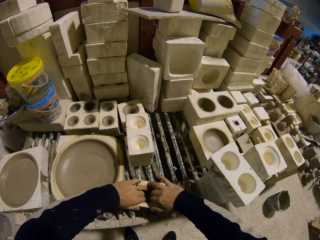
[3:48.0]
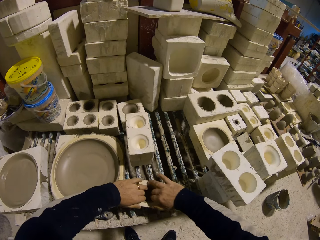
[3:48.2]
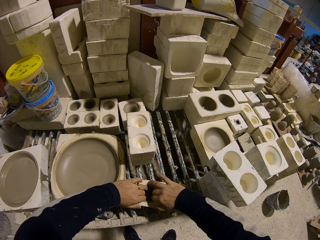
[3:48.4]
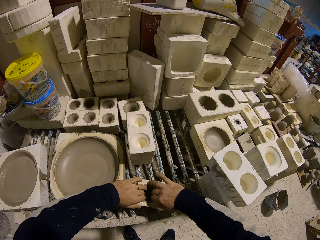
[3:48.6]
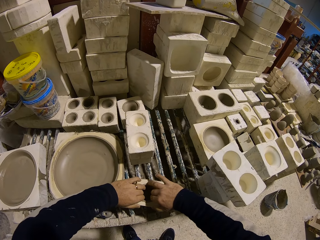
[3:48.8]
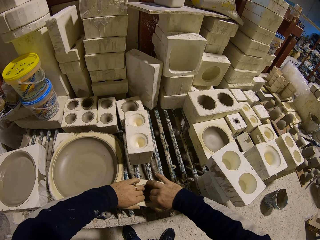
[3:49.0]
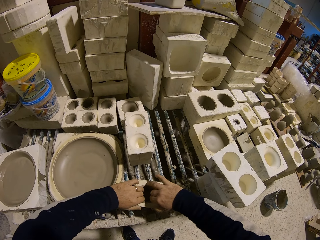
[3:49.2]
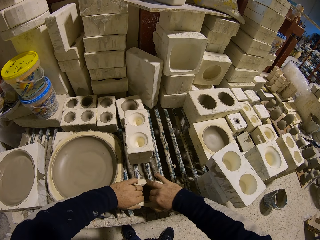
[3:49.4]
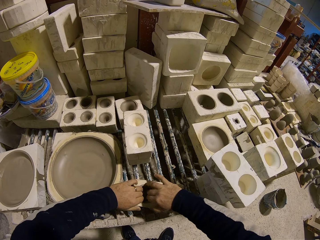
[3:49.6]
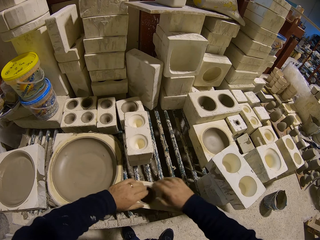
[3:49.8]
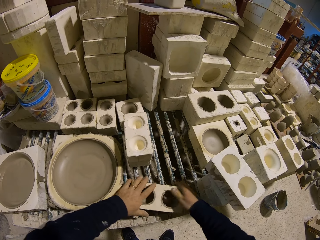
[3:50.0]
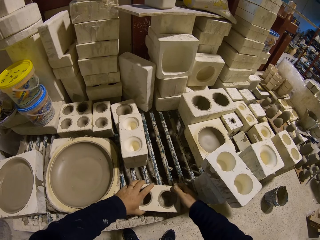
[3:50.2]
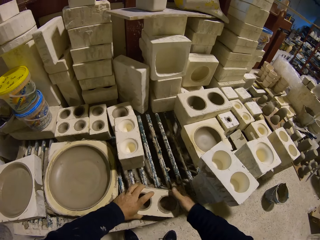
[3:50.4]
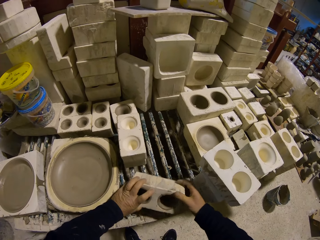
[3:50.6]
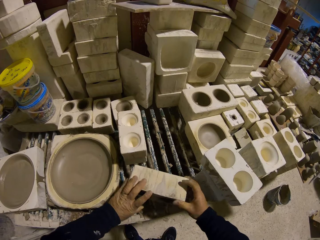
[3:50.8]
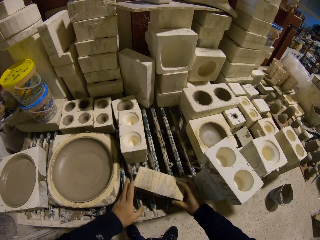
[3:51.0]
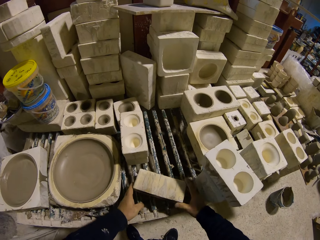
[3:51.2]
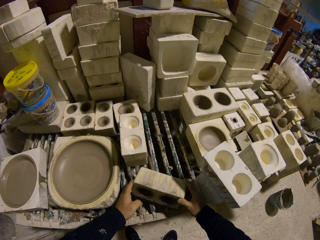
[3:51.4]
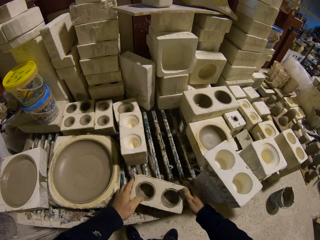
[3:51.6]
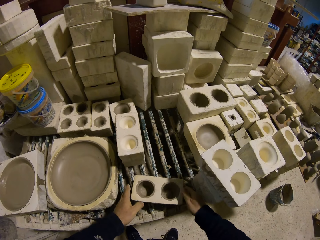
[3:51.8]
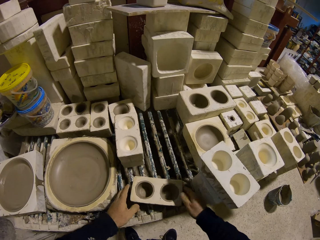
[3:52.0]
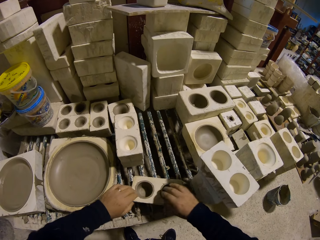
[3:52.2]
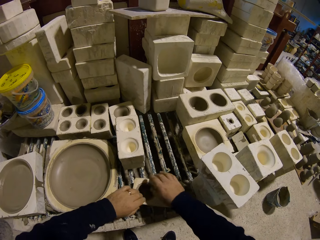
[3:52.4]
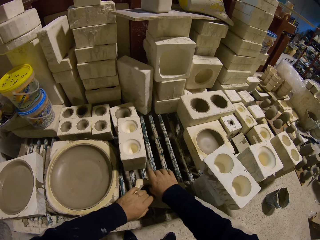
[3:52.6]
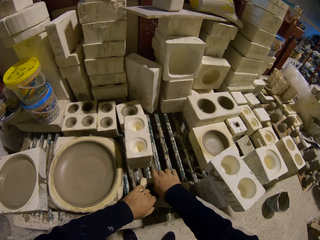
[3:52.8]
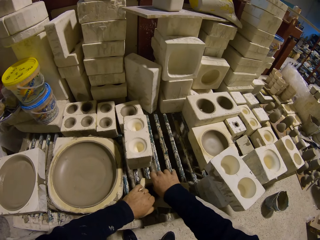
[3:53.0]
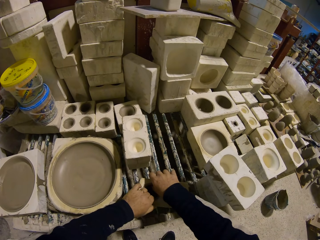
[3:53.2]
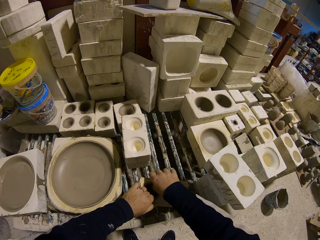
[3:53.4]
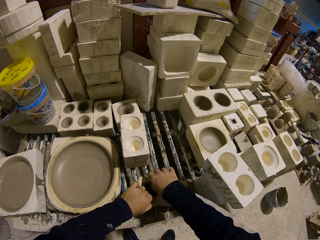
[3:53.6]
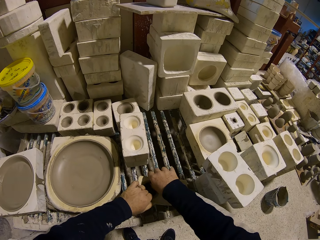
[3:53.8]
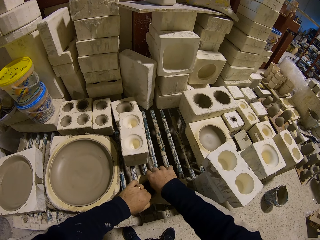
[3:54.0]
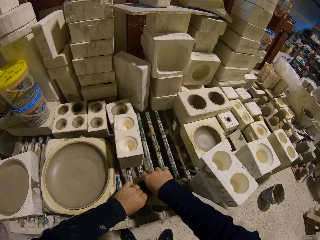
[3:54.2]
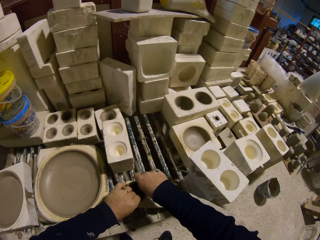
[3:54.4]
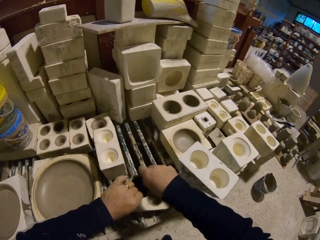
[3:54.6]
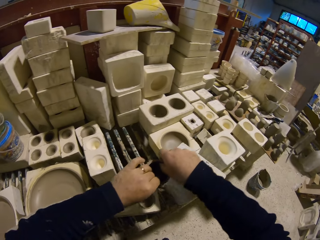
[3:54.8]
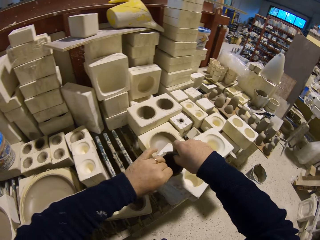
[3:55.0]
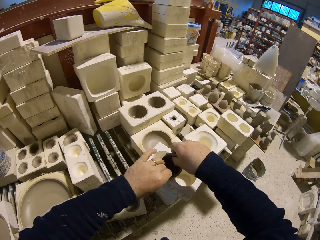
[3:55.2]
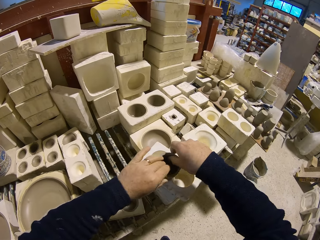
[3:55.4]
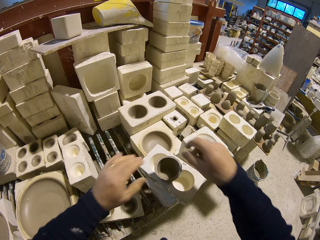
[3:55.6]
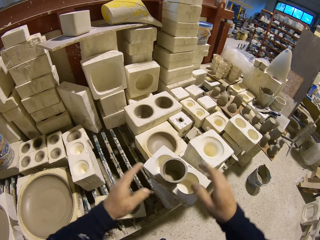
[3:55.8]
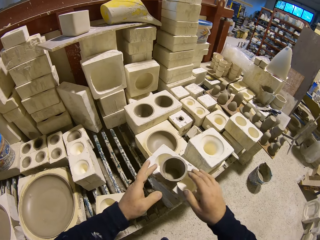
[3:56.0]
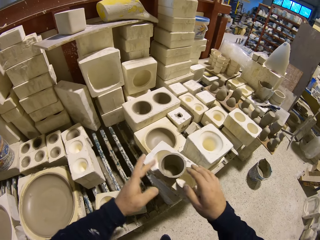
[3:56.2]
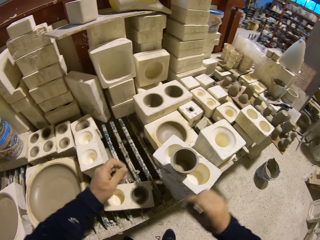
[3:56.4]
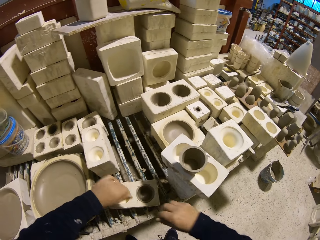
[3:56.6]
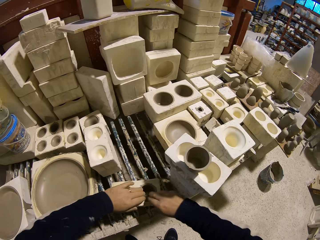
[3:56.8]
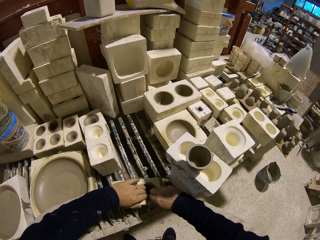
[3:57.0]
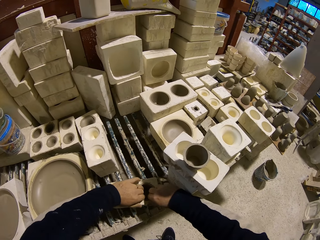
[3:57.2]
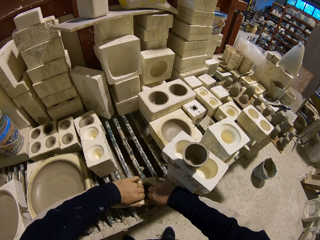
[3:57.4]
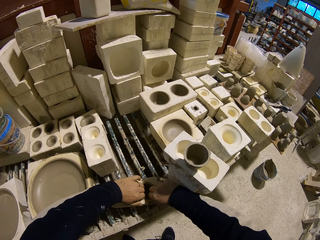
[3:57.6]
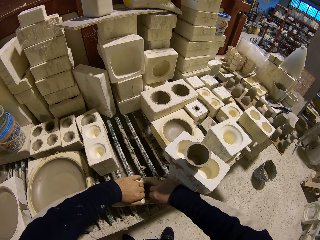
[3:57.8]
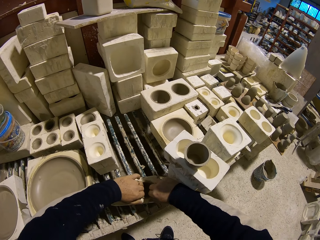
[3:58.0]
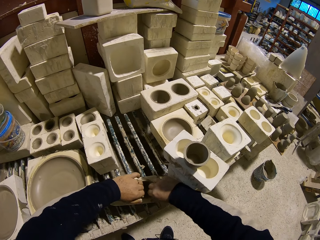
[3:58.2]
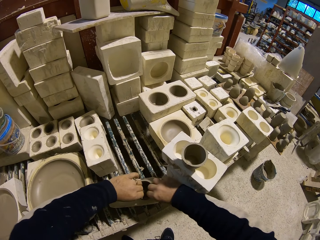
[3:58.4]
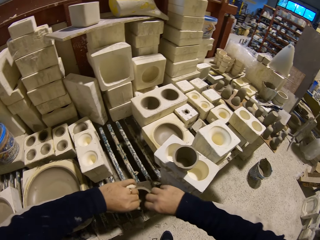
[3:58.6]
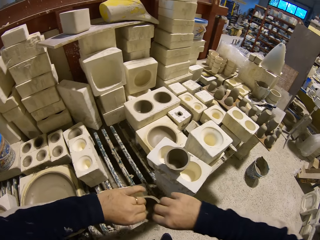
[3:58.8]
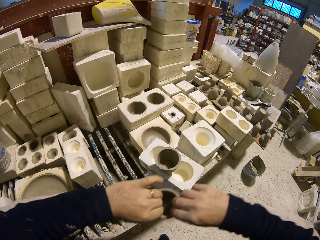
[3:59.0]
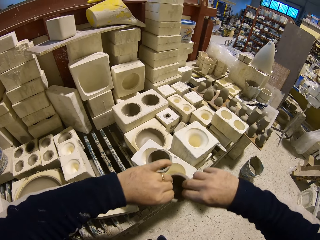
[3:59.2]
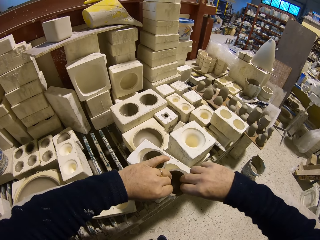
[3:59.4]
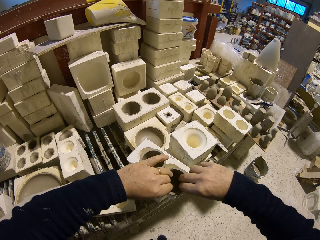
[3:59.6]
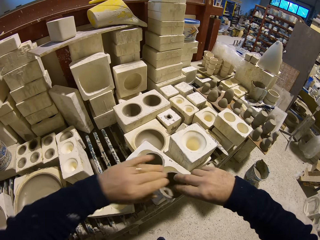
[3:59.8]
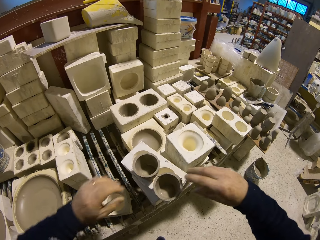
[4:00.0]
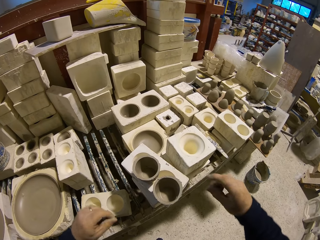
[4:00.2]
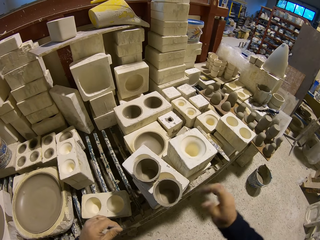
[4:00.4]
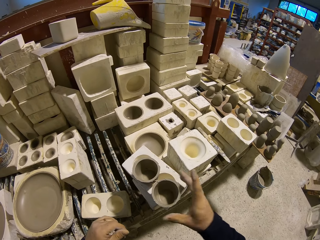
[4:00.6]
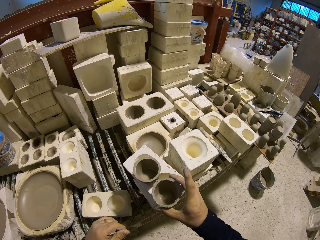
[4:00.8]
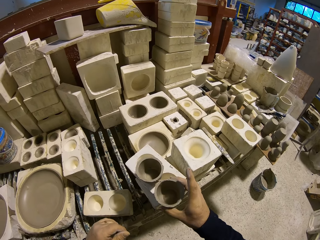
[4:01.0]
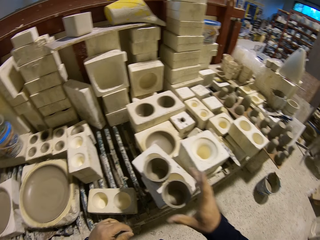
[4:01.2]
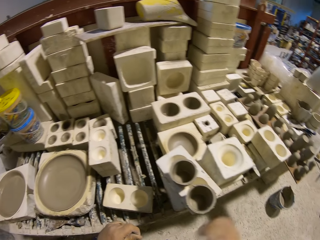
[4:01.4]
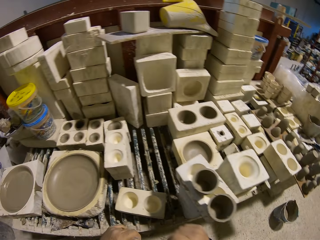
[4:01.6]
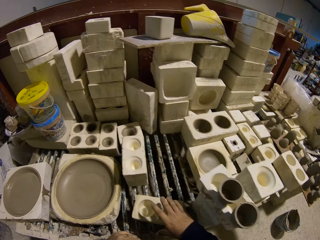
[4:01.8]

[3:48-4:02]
The camera wearer removes the vase clay from the mold. They hit the mold on the table. They remove the vase clay from the mold. They place the vase clay on top of the mold. They remove the vase clay from the mold. They place the vase clay on top of the mold.

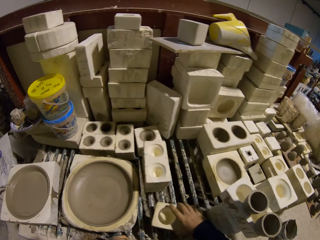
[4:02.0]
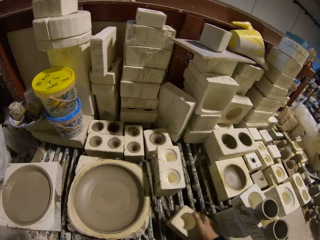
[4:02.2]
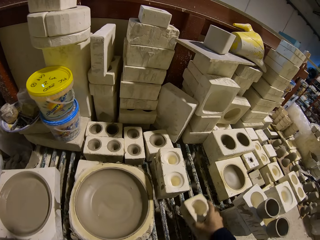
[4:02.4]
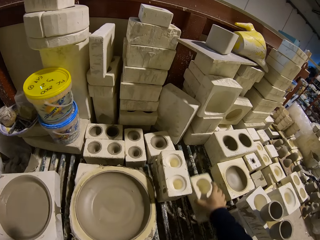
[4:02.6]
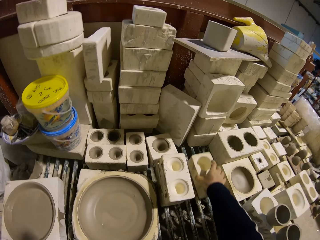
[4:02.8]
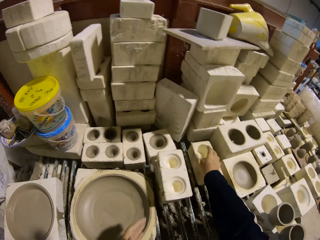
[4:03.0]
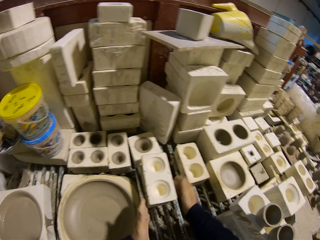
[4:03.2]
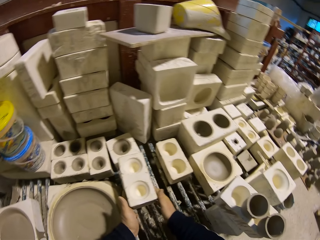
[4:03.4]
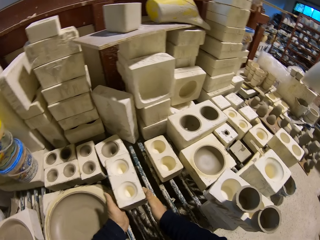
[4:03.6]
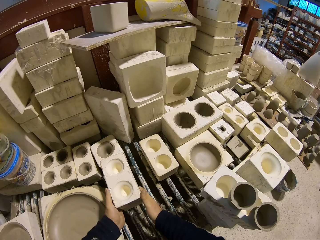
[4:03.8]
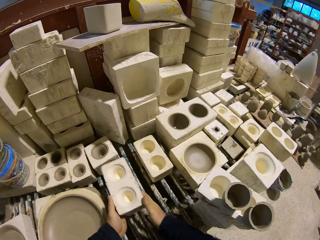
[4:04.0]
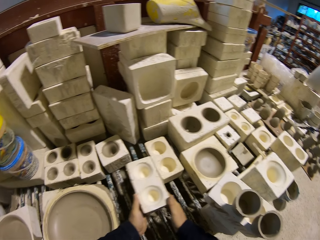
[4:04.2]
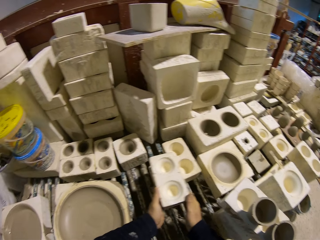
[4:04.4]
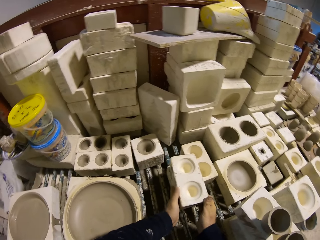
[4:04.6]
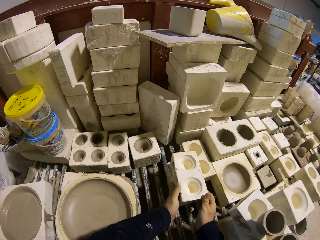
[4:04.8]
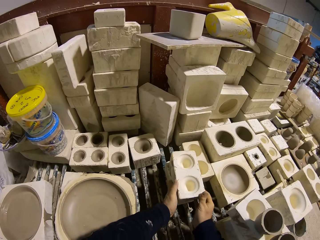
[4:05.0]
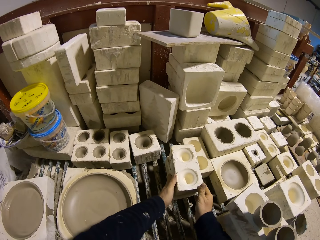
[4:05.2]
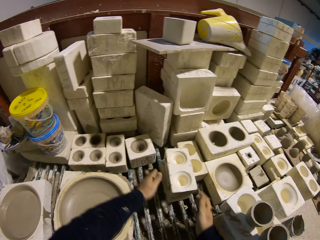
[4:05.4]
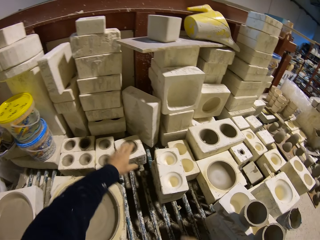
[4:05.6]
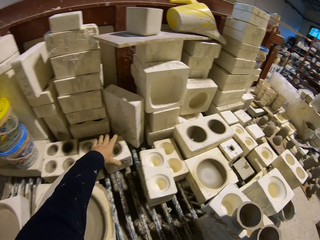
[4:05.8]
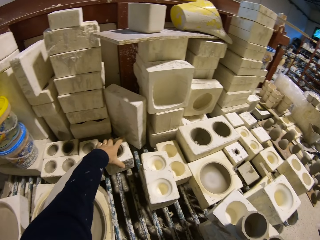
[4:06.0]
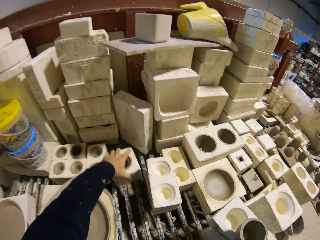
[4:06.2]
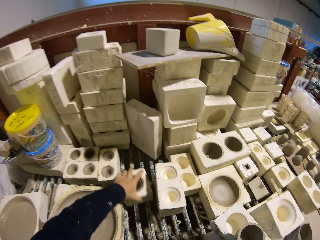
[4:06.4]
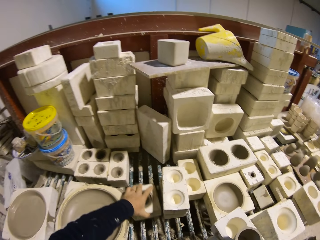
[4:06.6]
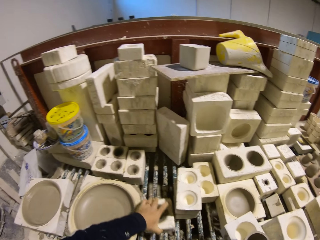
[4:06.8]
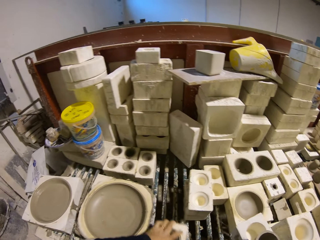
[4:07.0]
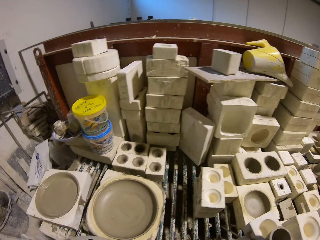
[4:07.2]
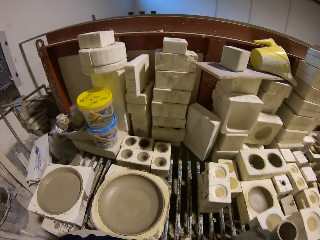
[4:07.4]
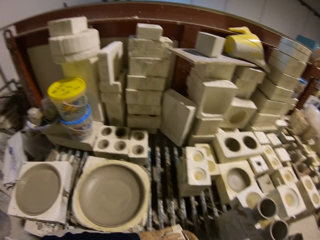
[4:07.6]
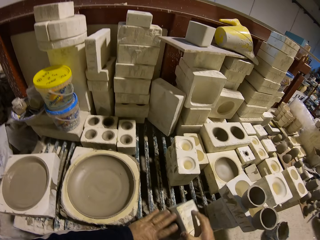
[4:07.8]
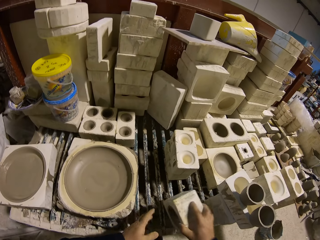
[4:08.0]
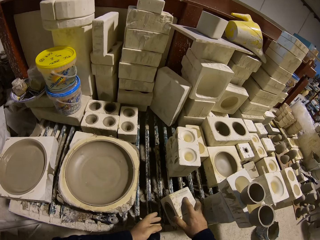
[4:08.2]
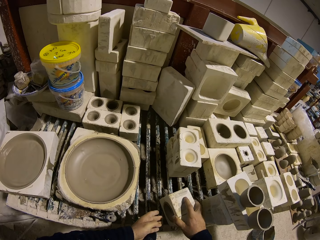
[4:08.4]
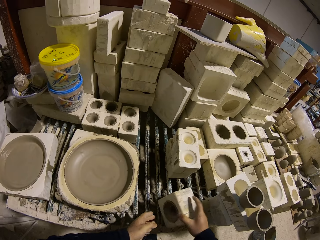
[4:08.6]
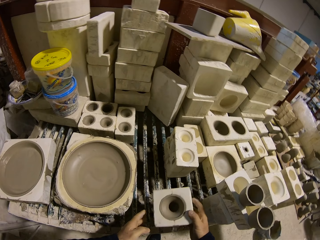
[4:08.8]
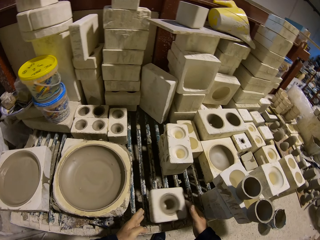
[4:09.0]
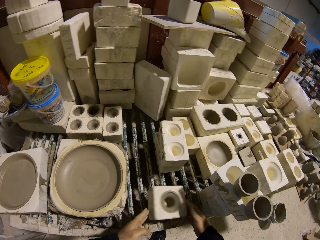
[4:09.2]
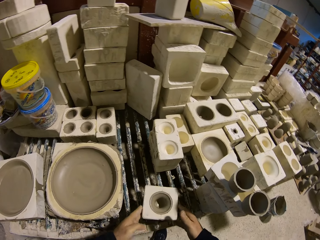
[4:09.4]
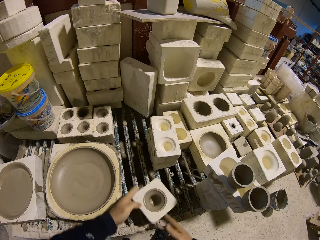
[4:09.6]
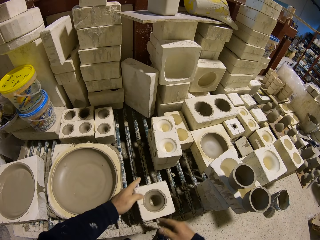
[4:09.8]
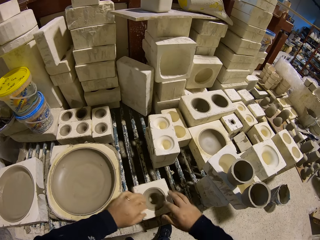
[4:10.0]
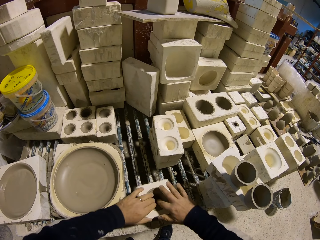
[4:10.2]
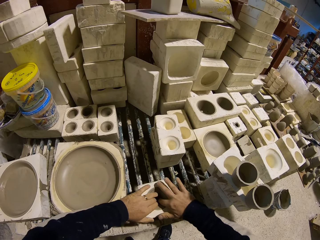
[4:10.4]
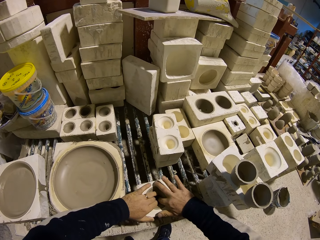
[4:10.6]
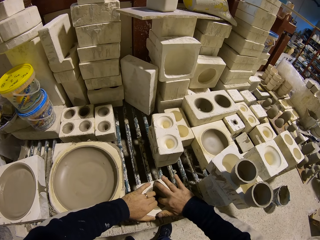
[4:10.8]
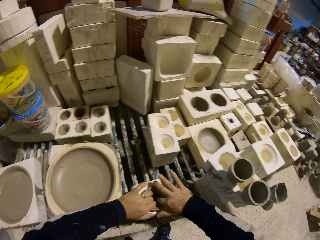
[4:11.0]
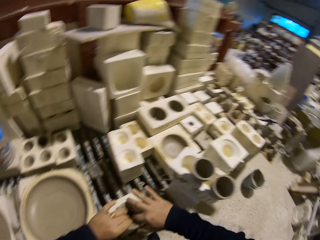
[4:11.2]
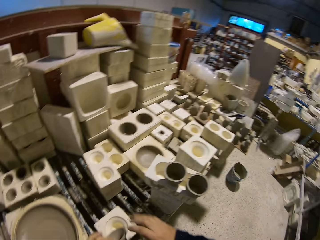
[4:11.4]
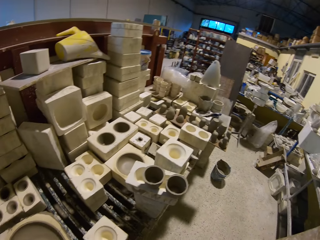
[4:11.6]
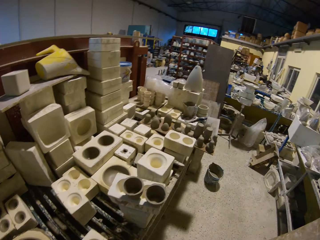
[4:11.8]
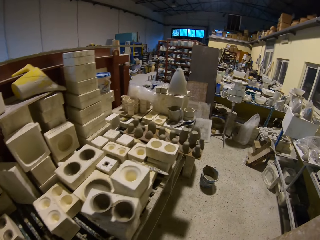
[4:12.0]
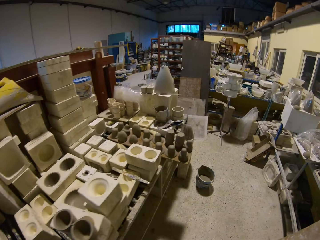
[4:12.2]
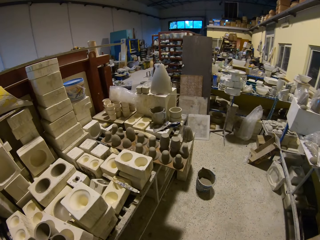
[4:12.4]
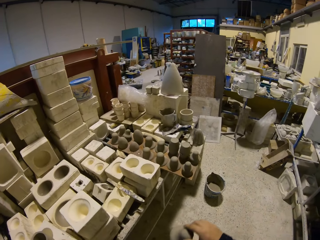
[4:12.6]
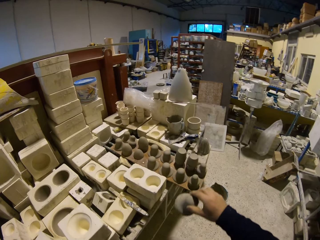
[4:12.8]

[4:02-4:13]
The camera wearer moves the mold. They place the molds on top of other molds. They move a mold. They remove the vase clay from the mold.
